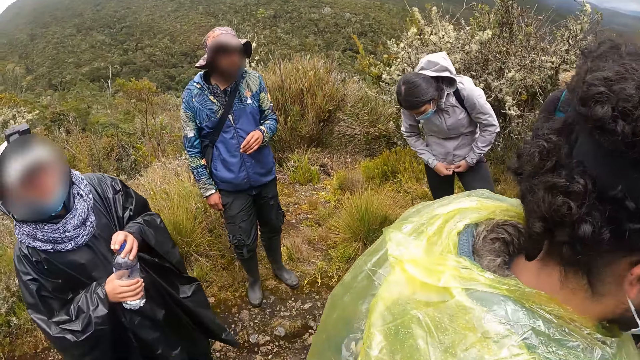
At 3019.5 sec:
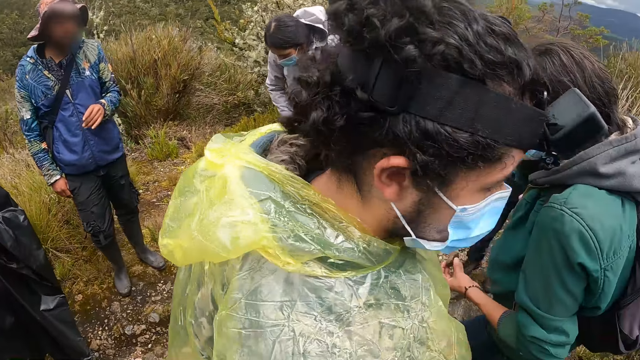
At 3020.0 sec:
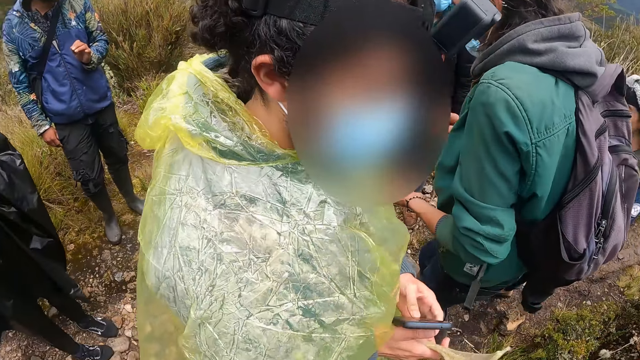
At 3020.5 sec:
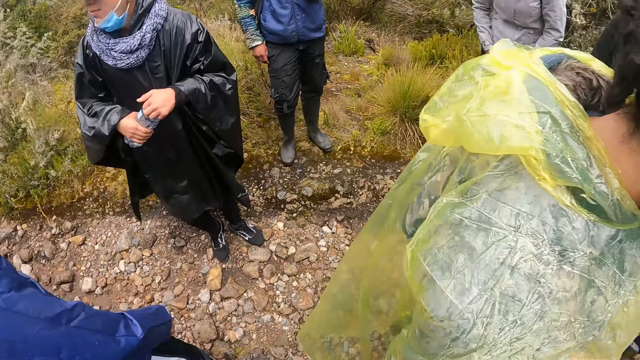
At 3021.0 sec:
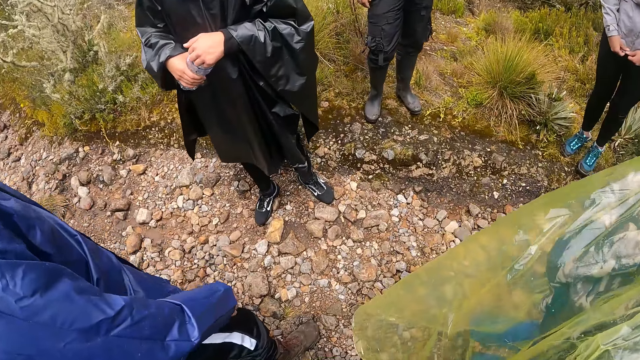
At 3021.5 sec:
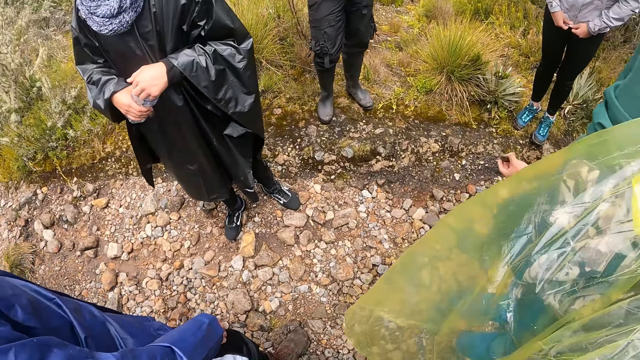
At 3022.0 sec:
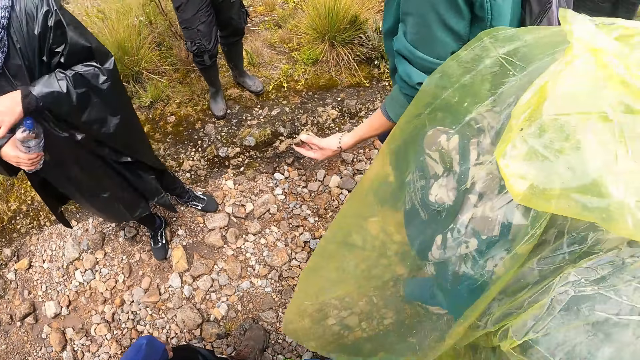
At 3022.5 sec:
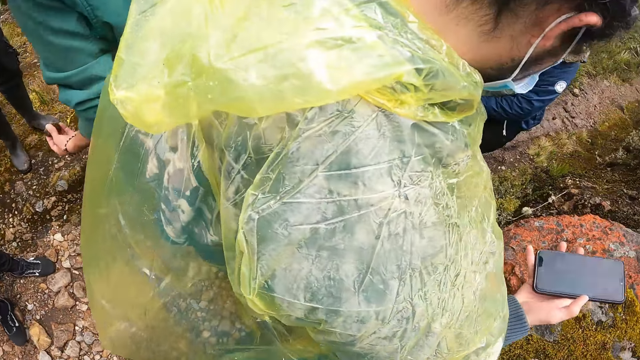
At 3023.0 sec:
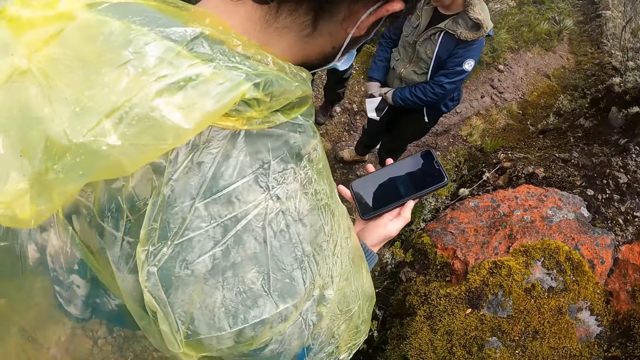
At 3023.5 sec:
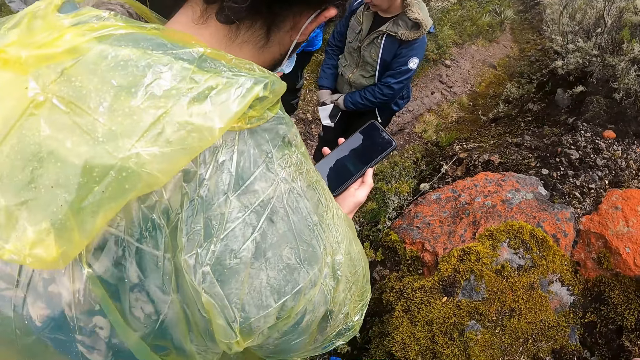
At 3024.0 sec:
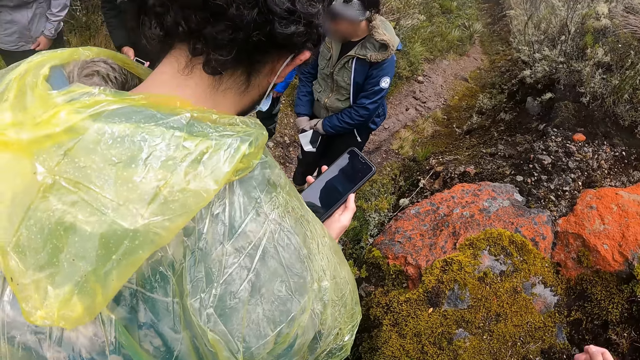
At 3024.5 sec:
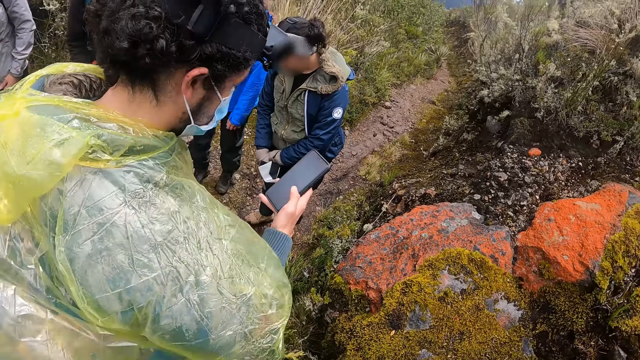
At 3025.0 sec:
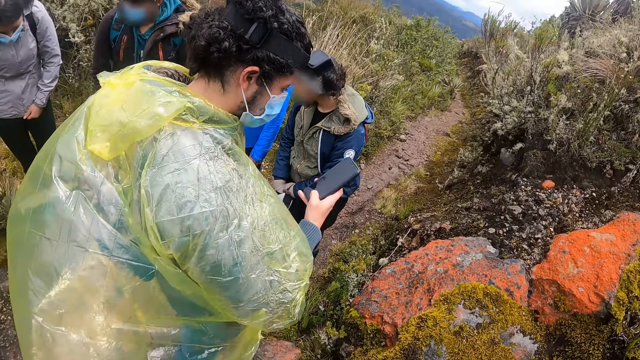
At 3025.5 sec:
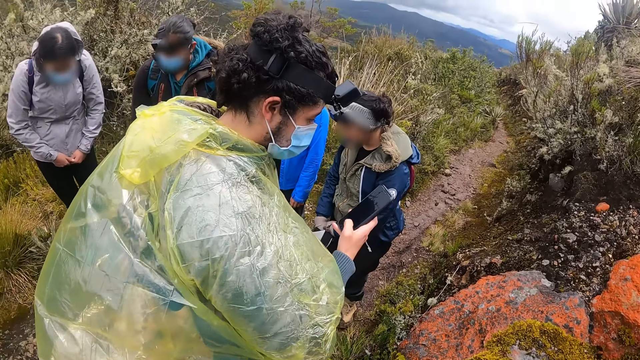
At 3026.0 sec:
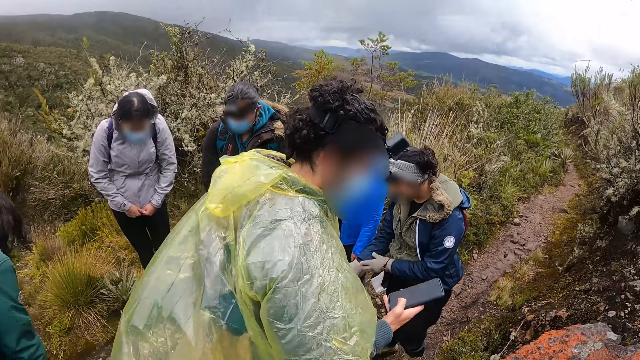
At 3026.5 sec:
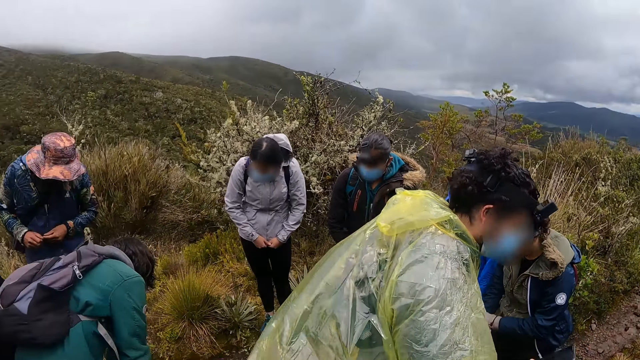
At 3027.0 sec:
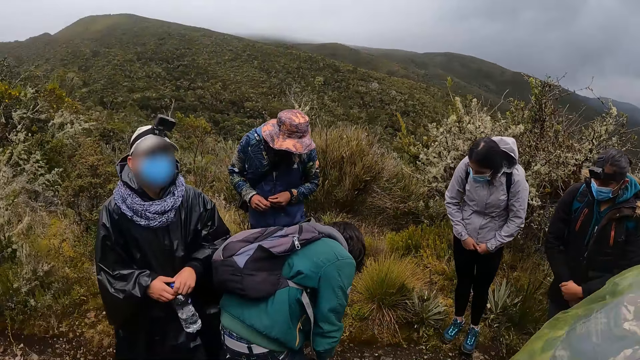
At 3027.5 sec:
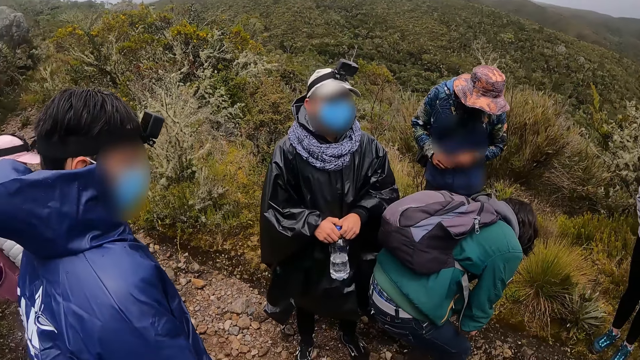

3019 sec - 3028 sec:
The man operates a phone with his right hand.

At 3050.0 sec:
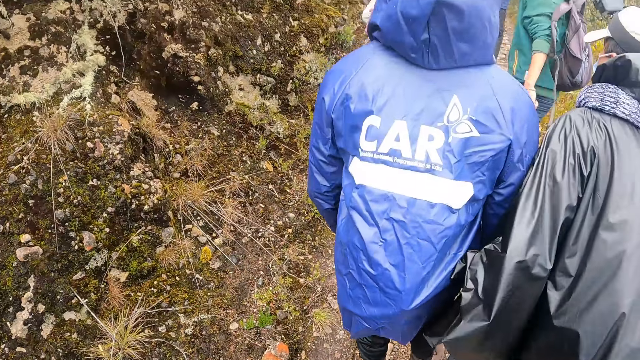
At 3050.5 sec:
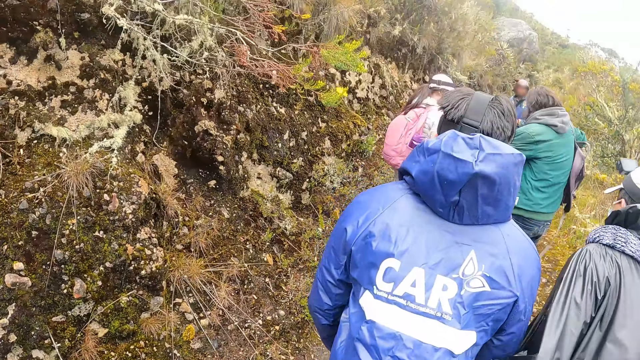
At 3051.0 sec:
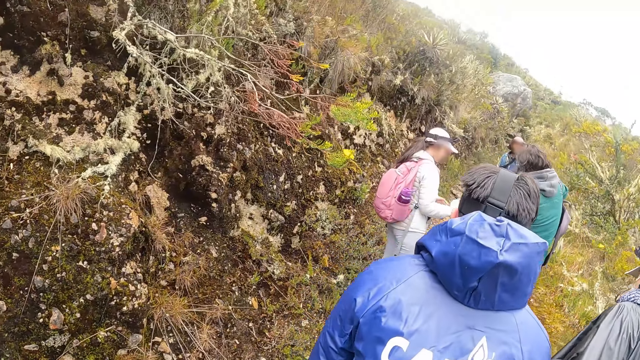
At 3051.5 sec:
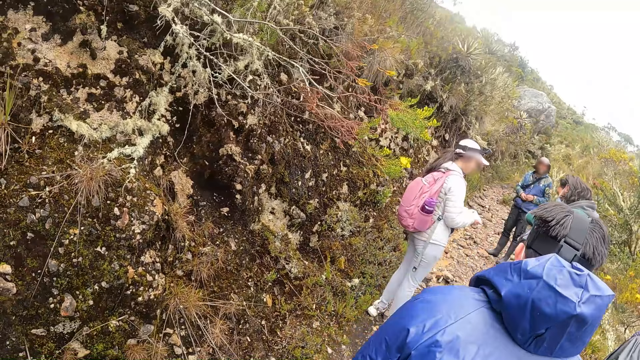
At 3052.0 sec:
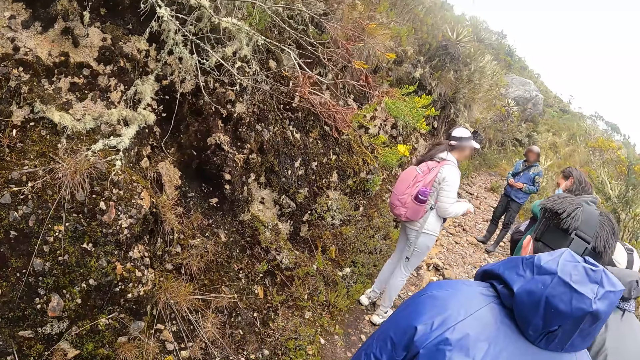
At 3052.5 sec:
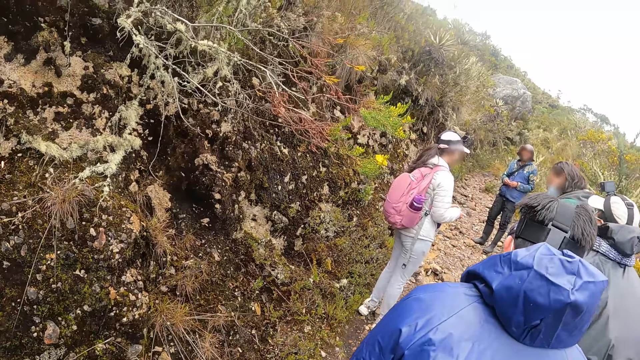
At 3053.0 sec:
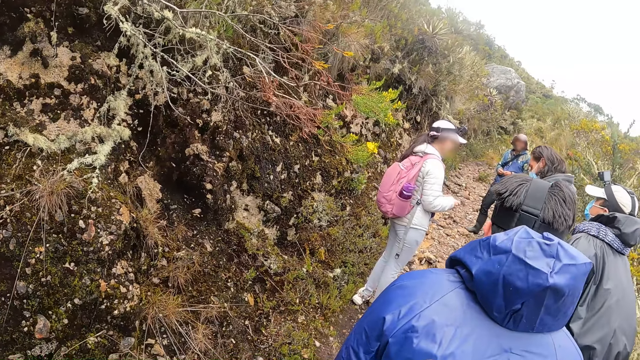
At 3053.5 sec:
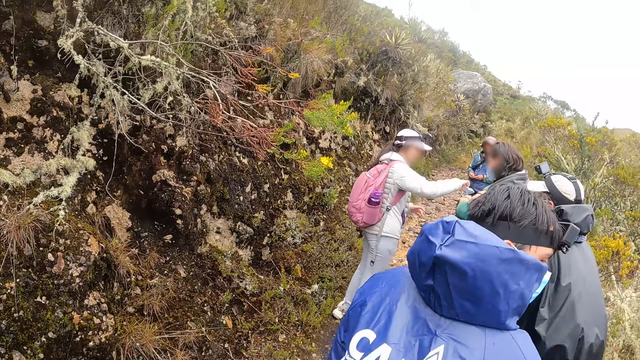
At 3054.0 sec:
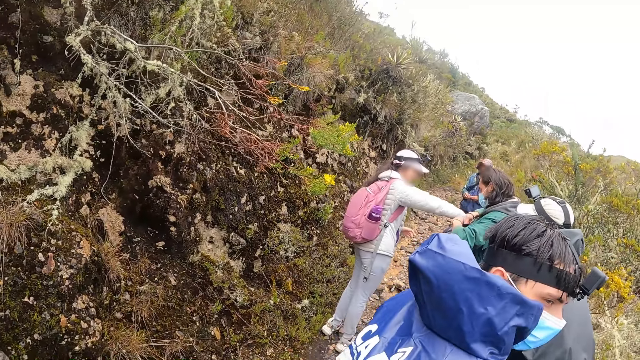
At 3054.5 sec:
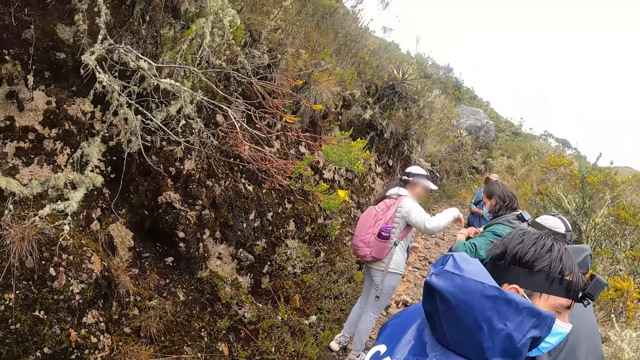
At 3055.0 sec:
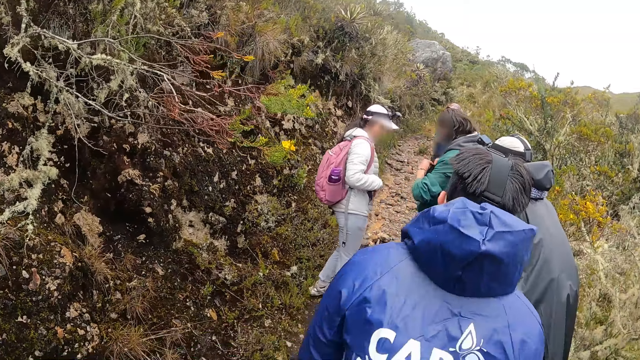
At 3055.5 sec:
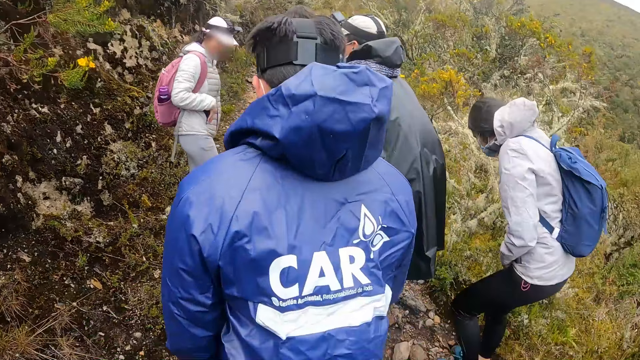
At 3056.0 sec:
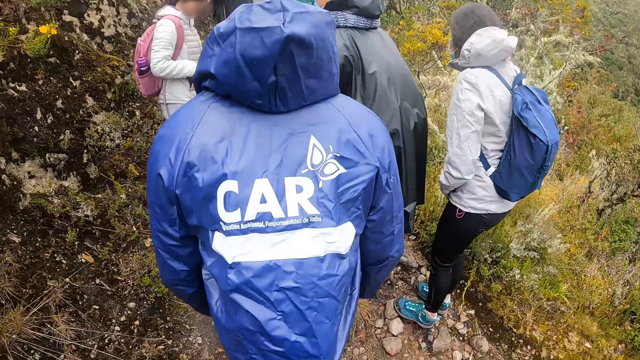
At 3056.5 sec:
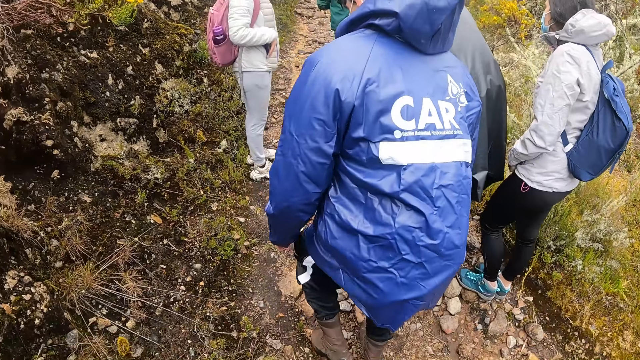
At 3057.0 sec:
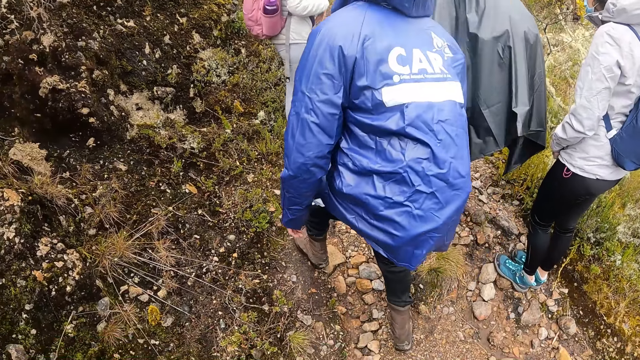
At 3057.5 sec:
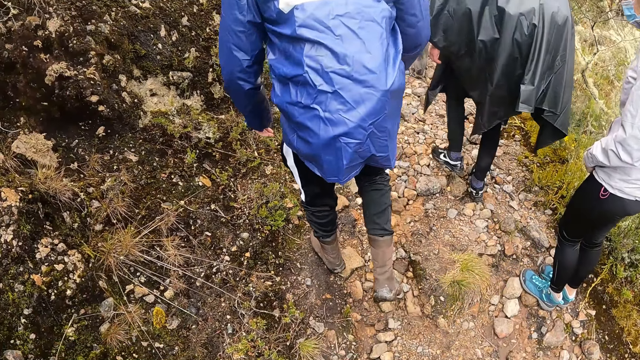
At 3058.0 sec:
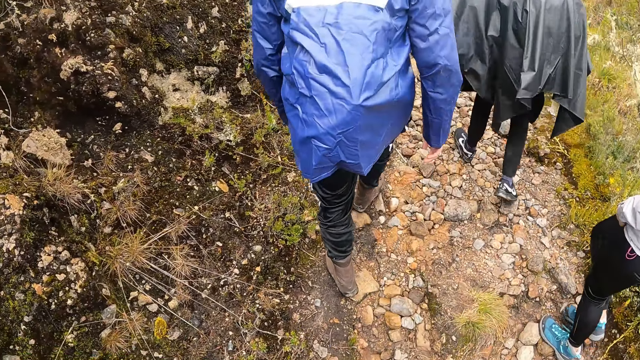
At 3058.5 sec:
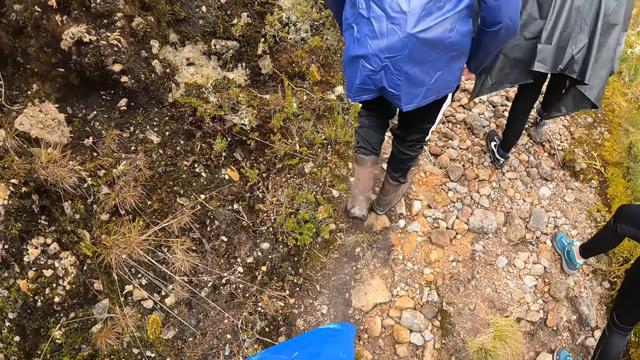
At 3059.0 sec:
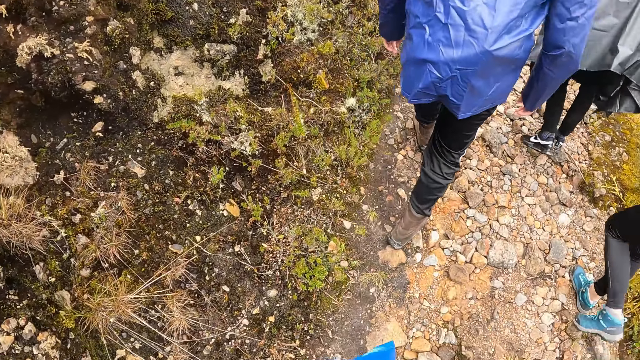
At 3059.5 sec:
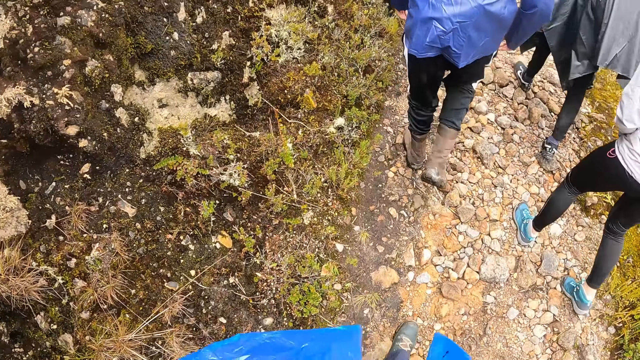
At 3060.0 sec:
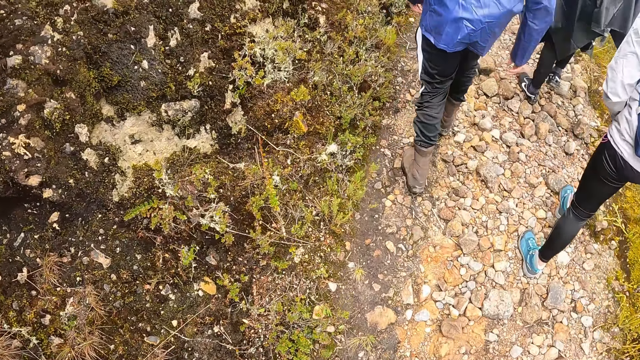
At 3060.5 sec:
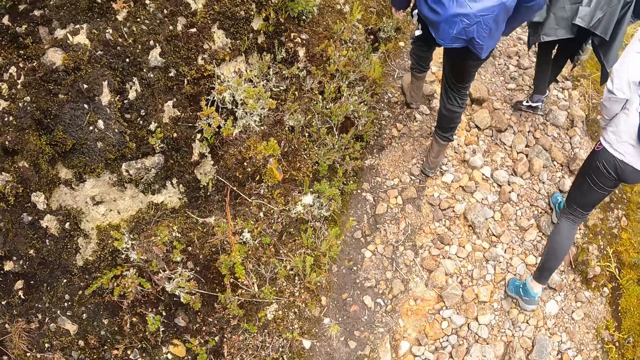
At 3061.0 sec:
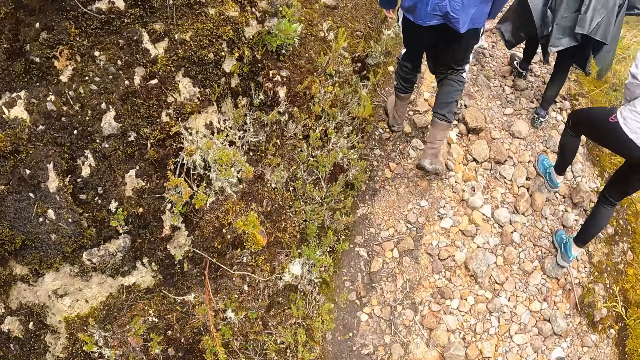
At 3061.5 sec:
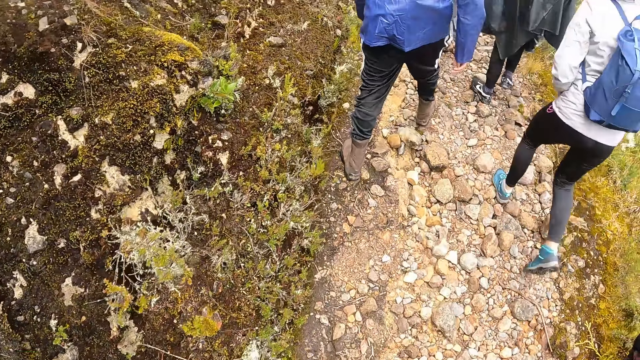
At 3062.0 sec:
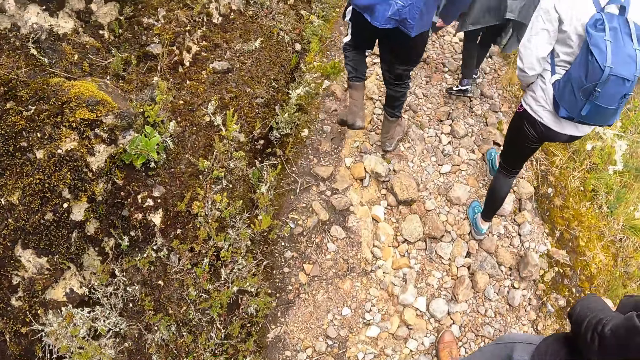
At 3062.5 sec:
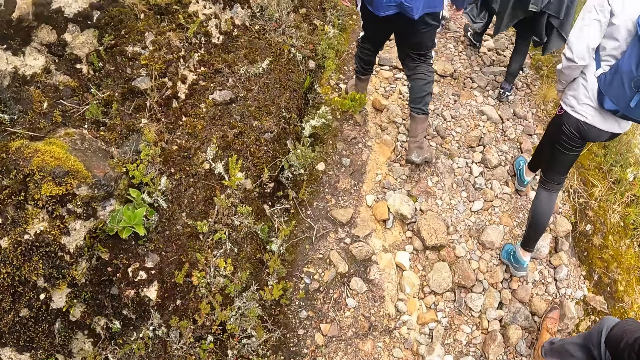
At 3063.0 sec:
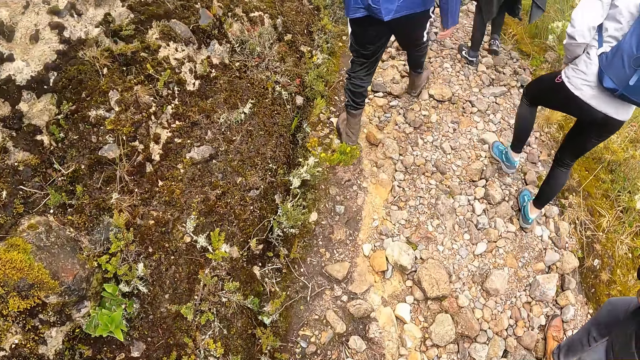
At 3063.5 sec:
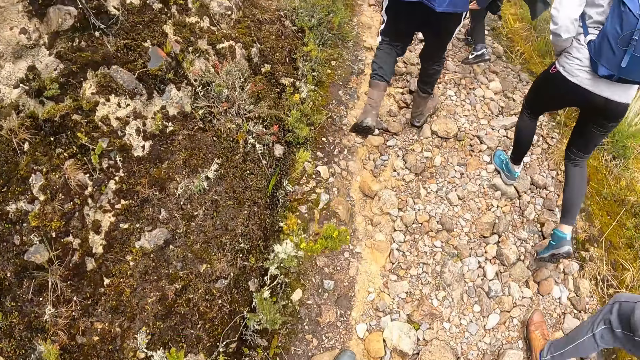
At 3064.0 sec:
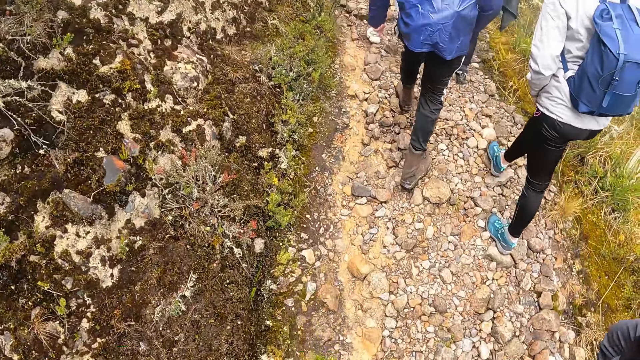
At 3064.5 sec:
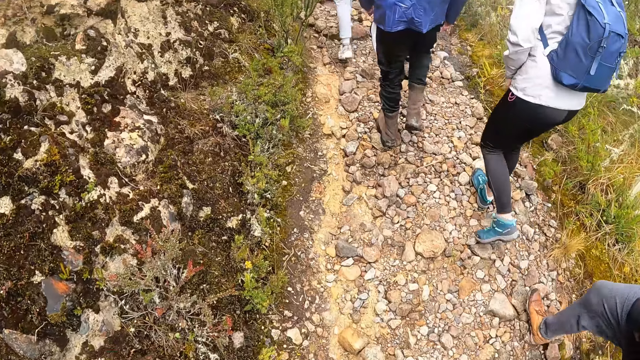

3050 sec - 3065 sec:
The man opens a bag with both hands. A woman puts a ticket into the bag with her right hand. The camera wearer walks on the terrain.
